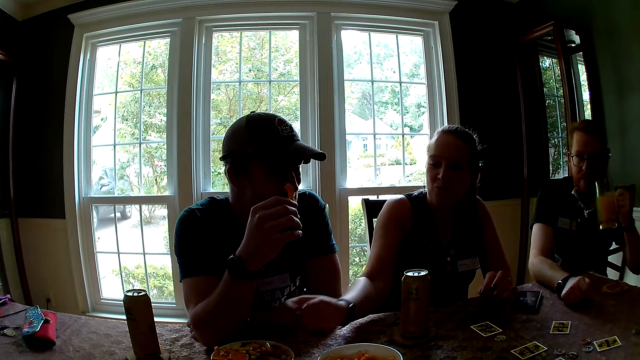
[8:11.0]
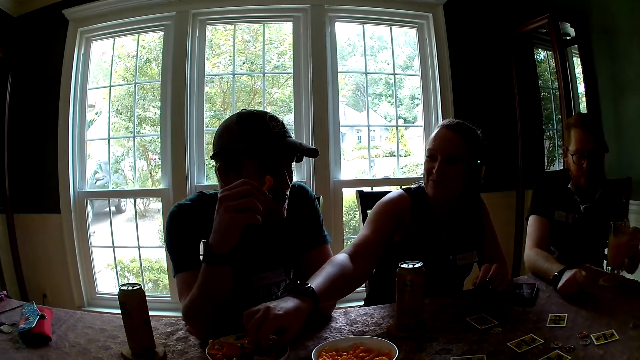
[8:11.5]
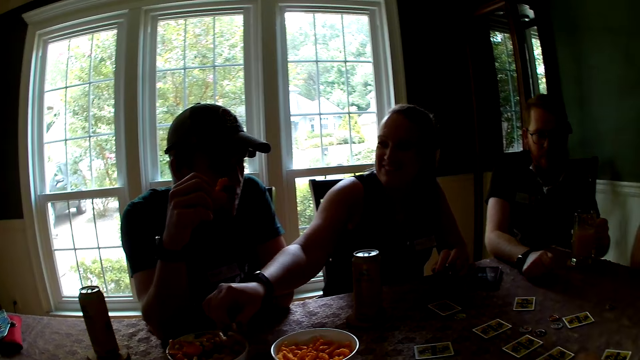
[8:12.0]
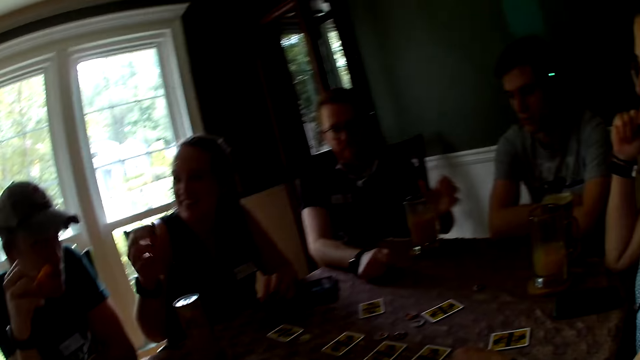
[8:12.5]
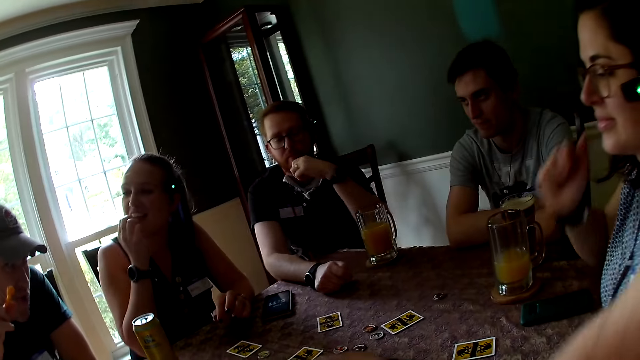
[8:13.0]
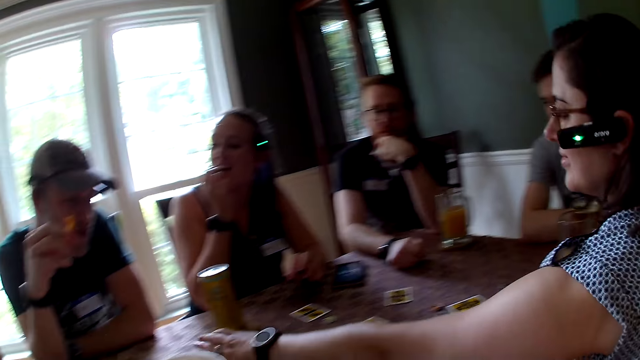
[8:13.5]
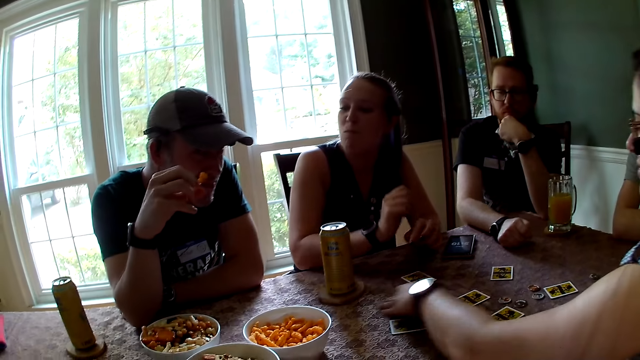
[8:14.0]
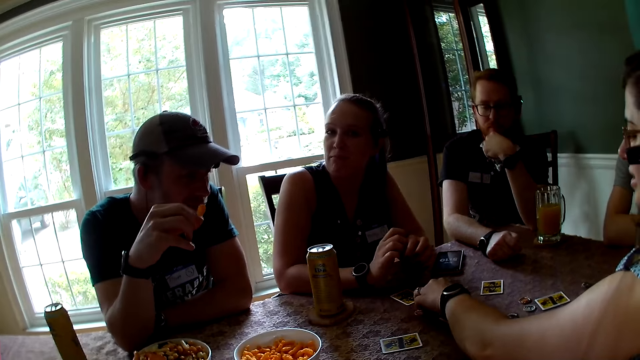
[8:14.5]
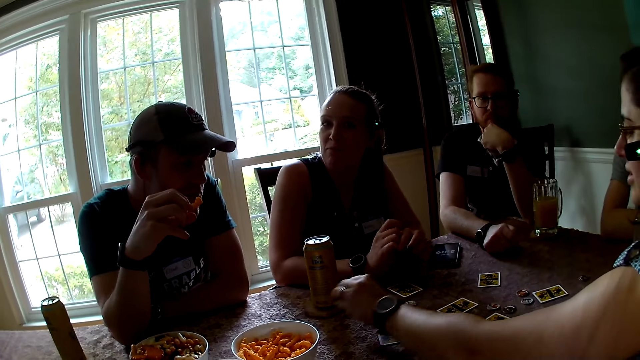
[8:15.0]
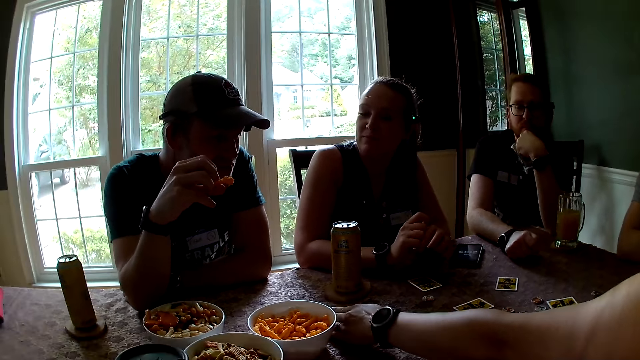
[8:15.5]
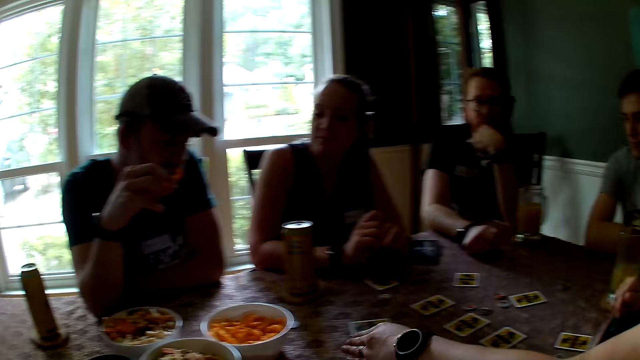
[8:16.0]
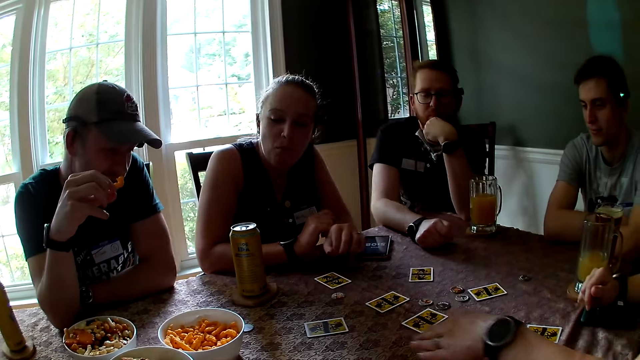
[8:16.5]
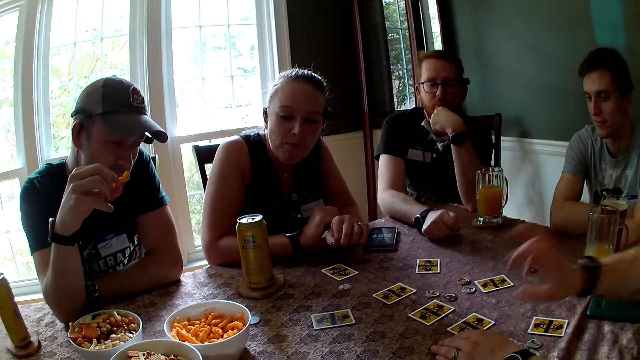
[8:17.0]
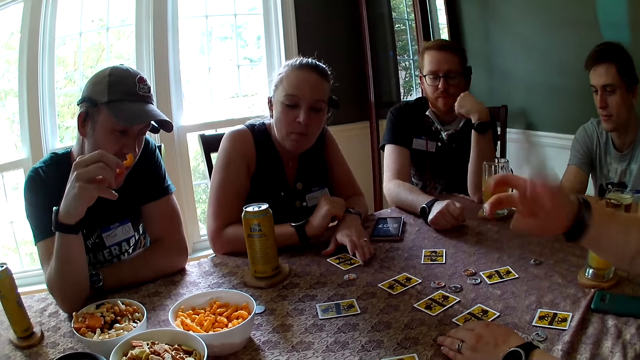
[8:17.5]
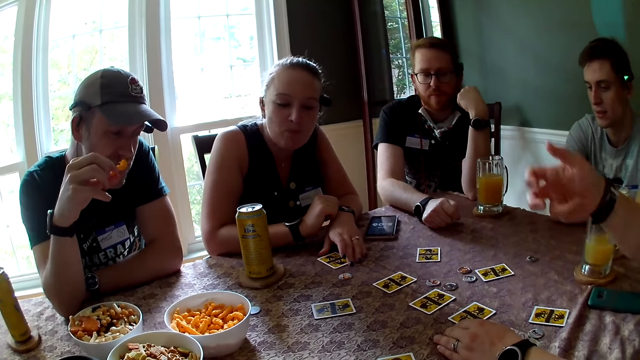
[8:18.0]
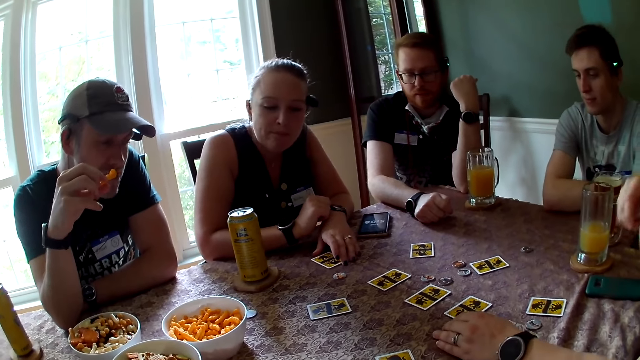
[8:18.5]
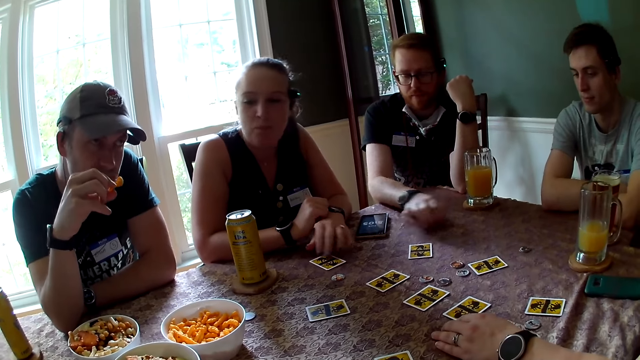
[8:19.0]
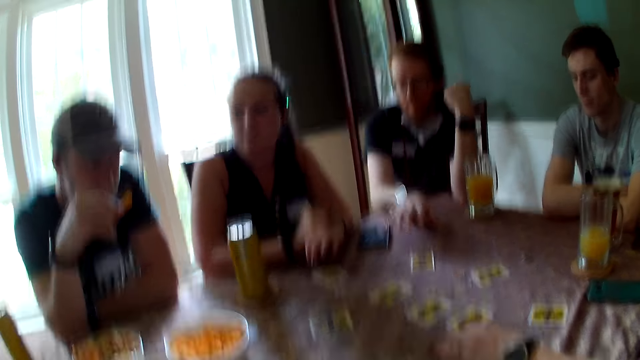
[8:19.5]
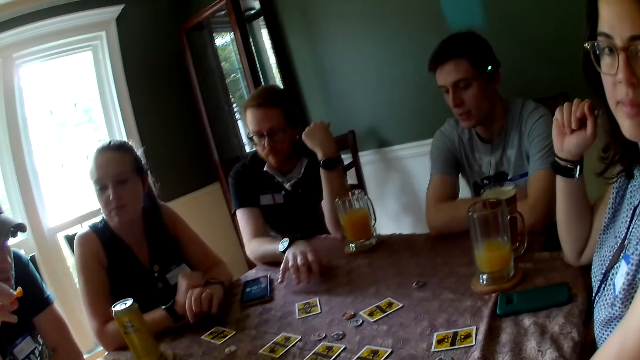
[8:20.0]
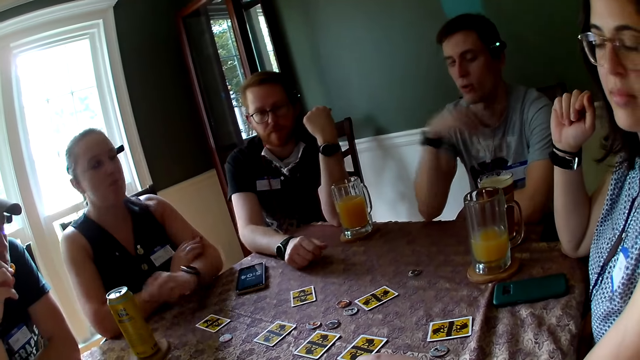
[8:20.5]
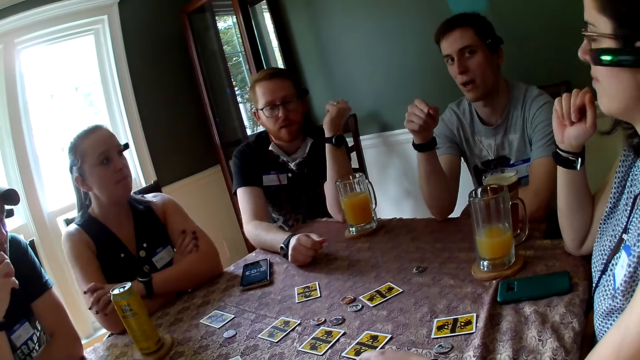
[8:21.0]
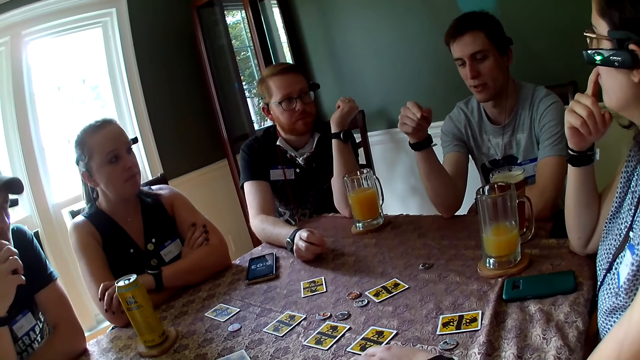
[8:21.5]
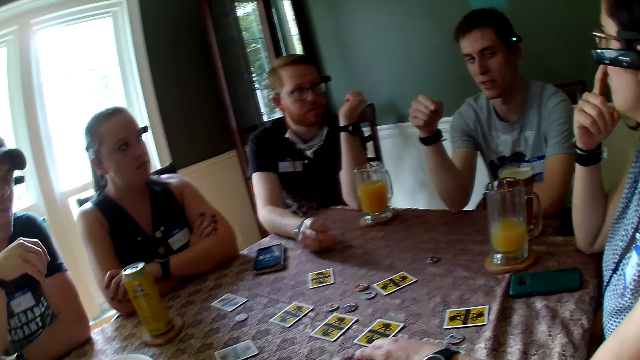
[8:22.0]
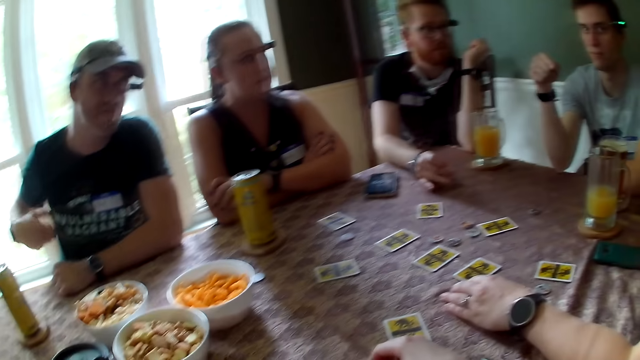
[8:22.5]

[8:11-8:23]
A woman picks cheese puffs from a bowl on the table with her right hand. The woman stretches her hand and eats the cheese puffs in her right hand. Another woman moves cards on the table with her left hand. The other woman picks something and plays the one night werewolf. The other woman gestures over the table with her right hand. The first woman adjusts the card on the table with her left hand. The other woman talks. A man taps his right hand on the table. The camera wearer talks with the other woman. Another man gestures with his right hand. Another man talks.

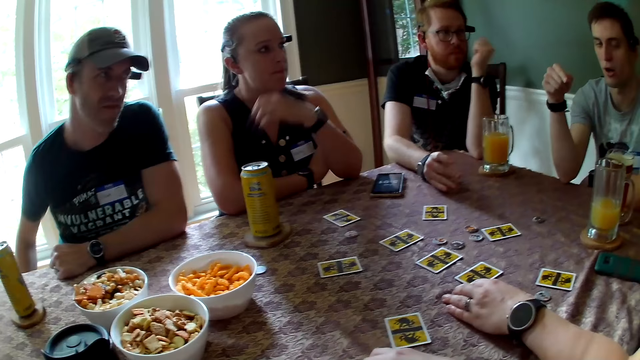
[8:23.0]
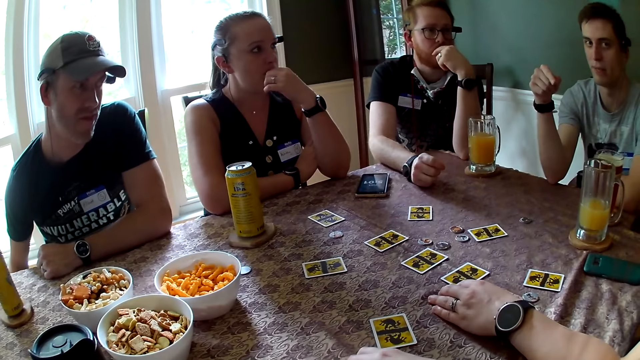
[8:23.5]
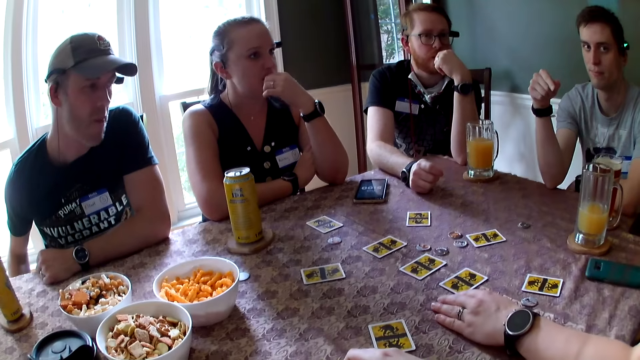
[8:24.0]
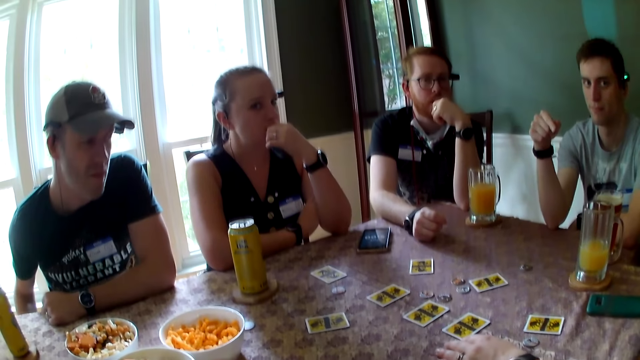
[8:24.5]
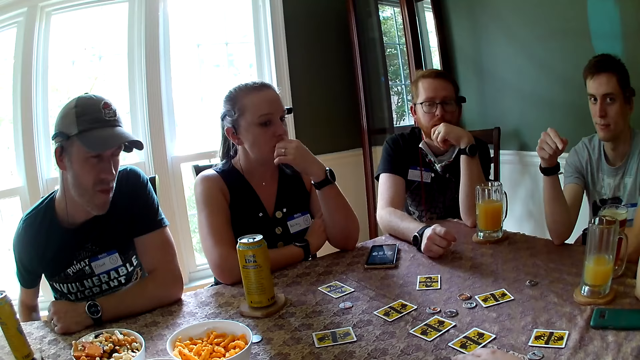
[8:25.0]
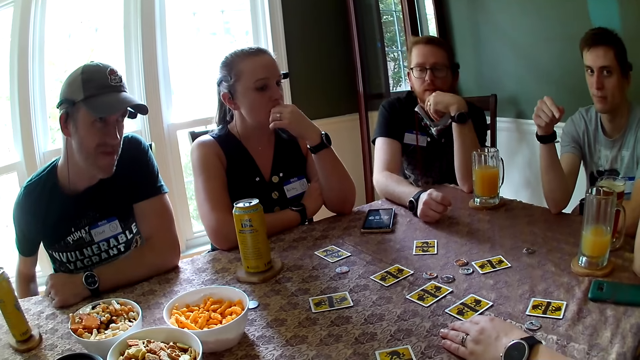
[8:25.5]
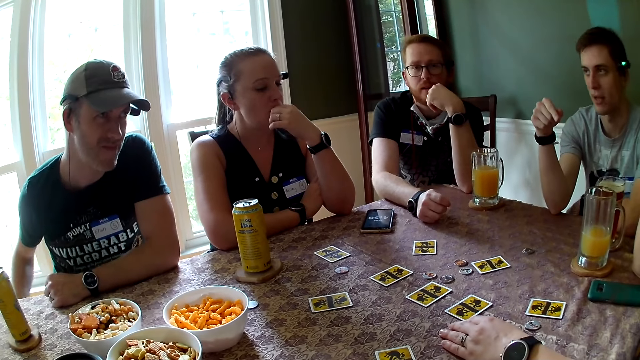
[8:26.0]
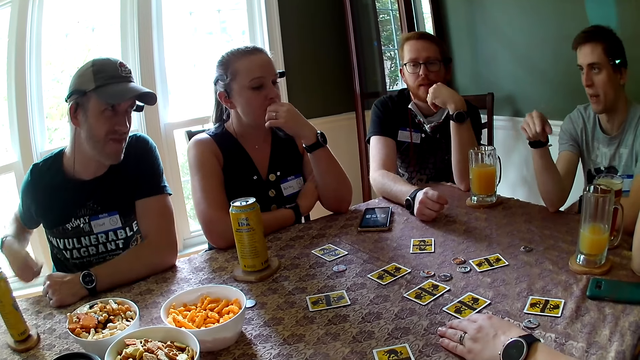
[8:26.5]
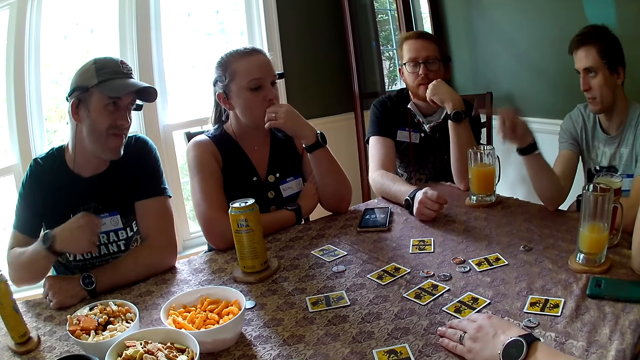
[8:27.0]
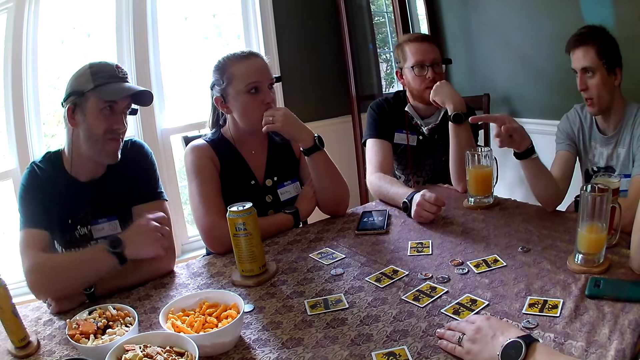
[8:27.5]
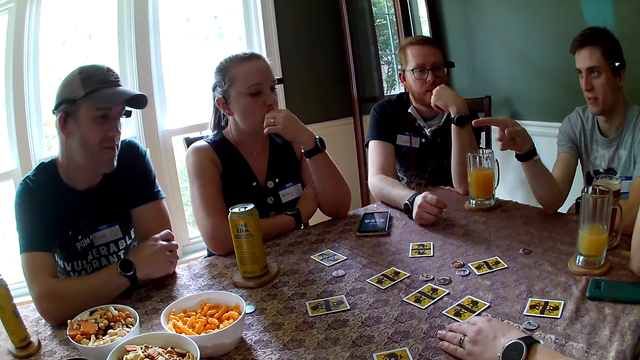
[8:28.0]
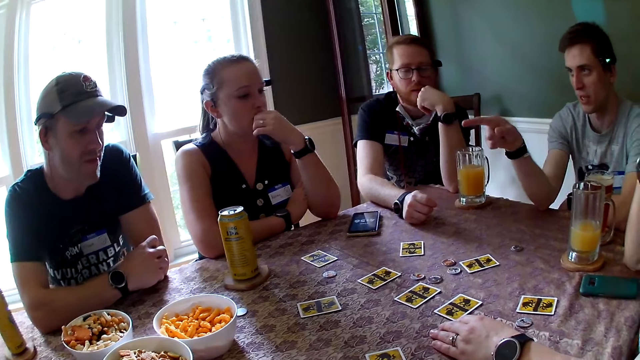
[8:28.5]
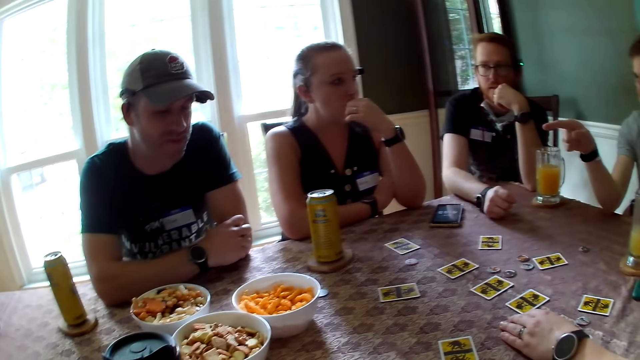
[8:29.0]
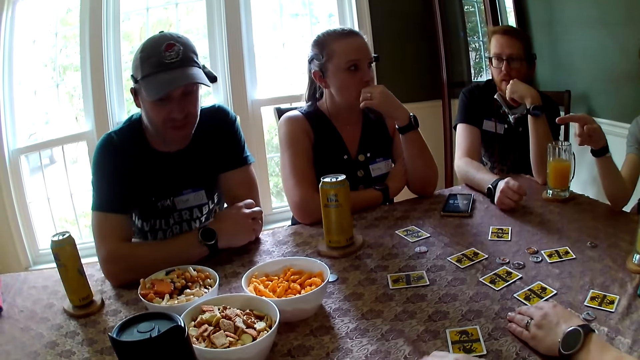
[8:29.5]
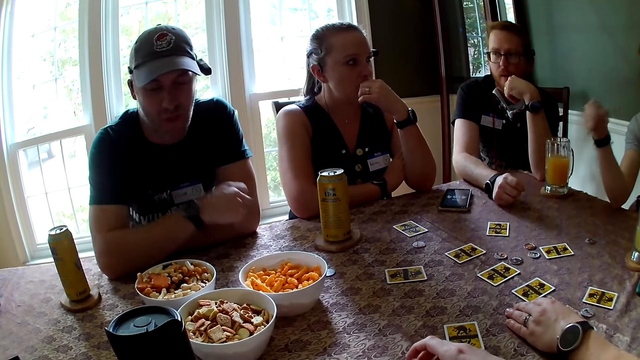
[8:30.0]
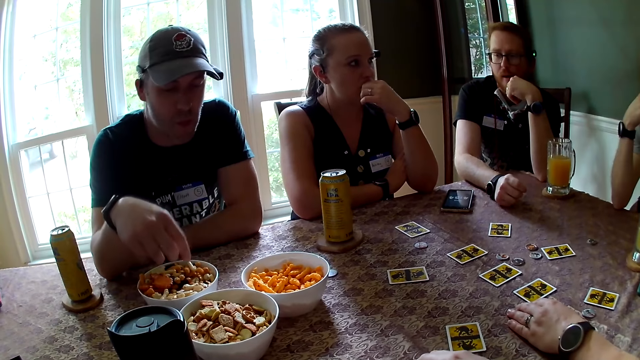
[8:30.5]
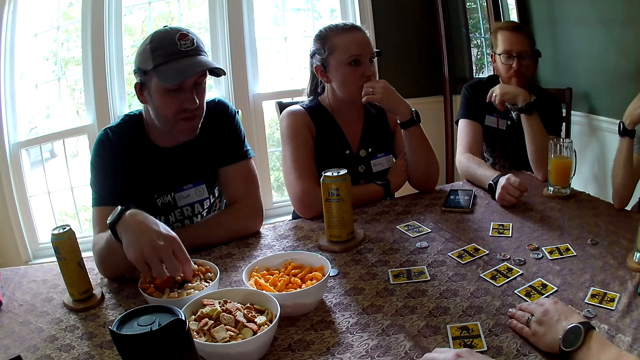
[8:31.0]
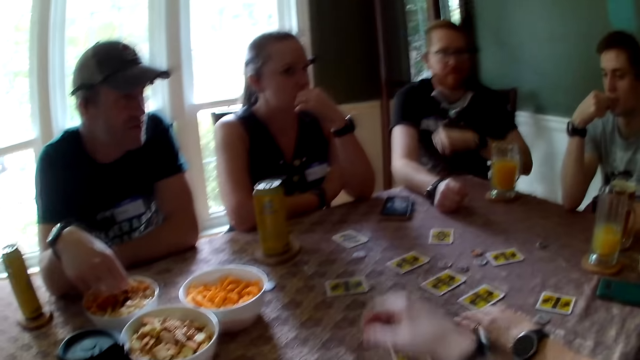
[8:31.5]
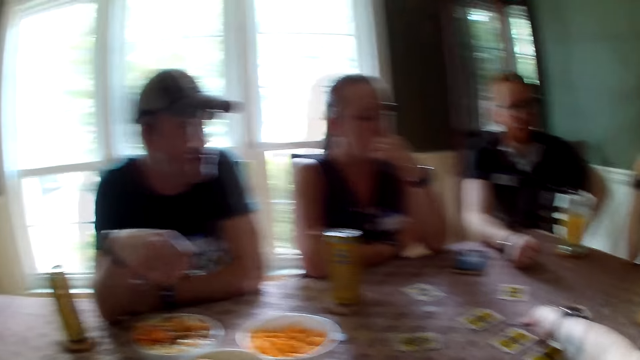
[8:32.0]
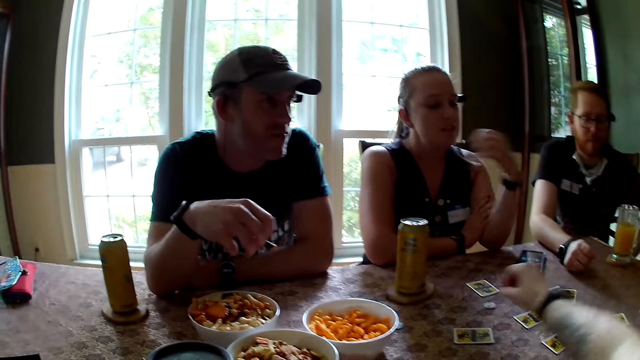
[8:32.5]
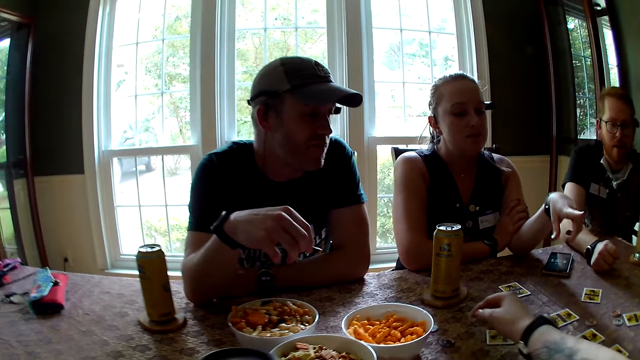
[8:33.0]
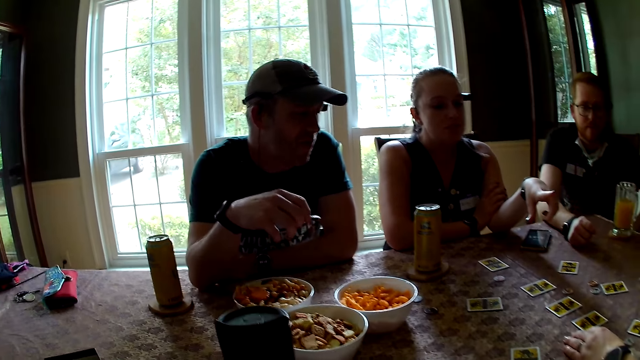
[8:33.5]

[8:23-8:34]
A man touches his face with his left hand. A woman touches her face with her left hand. The woman stretches her hand. Another man talks. Another man picks cheese puffs from the bowl on the table with his right hand. The camera wearer moves the chip on the table with their right hand. They stretch their hand.
